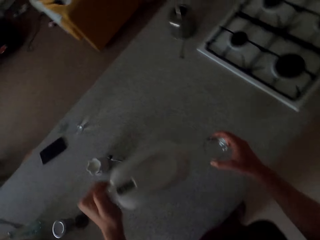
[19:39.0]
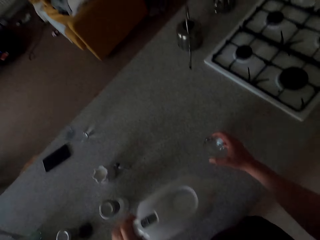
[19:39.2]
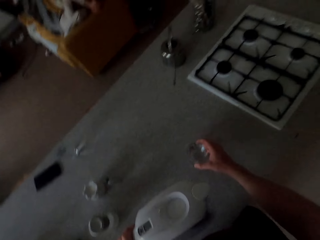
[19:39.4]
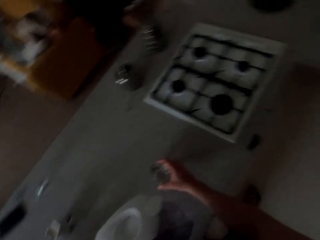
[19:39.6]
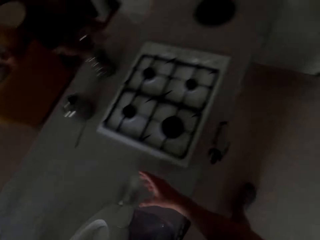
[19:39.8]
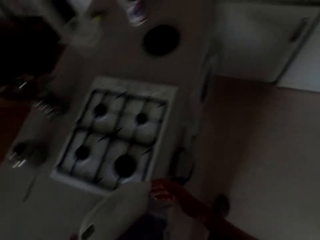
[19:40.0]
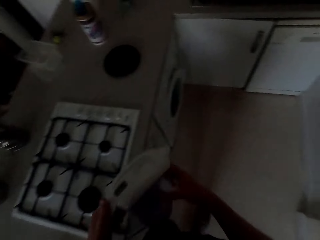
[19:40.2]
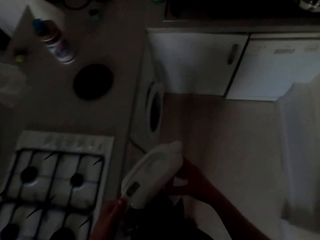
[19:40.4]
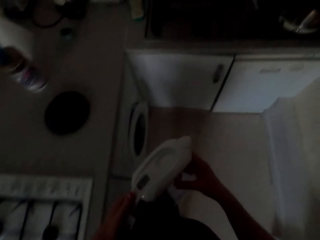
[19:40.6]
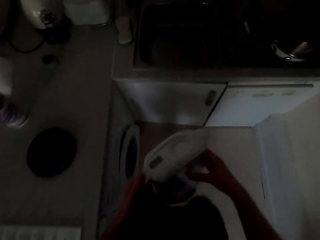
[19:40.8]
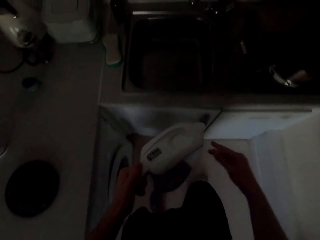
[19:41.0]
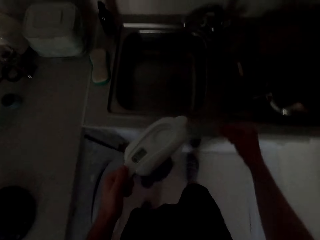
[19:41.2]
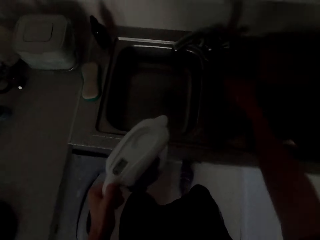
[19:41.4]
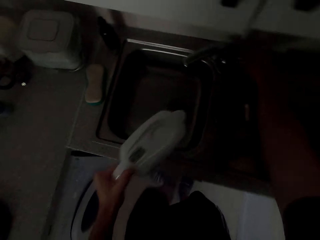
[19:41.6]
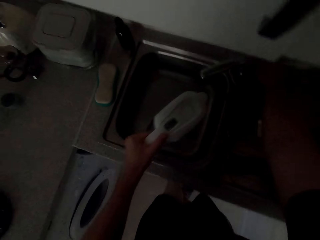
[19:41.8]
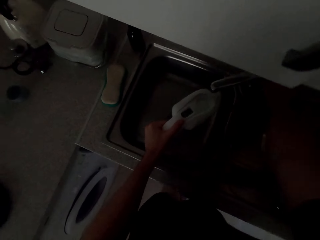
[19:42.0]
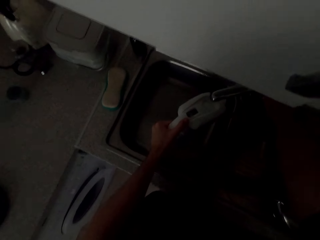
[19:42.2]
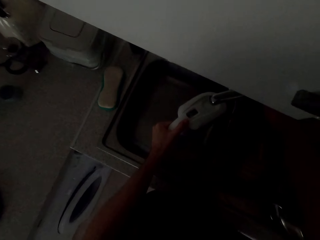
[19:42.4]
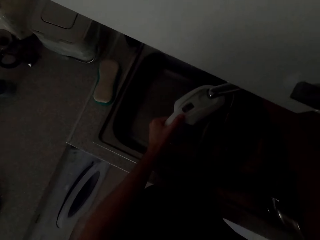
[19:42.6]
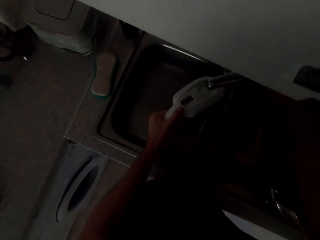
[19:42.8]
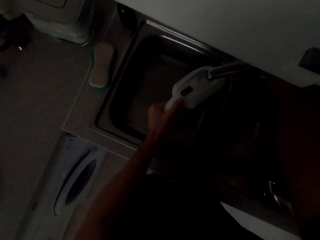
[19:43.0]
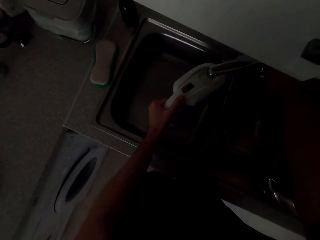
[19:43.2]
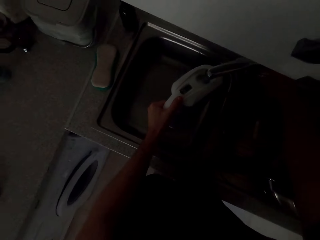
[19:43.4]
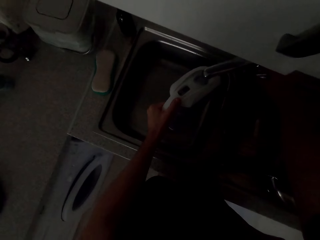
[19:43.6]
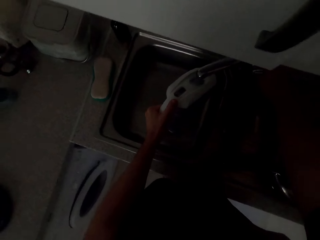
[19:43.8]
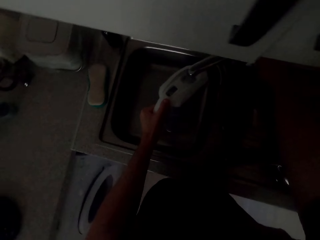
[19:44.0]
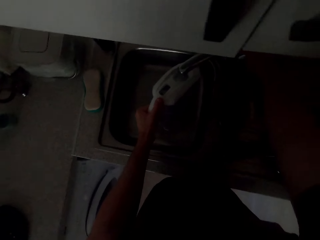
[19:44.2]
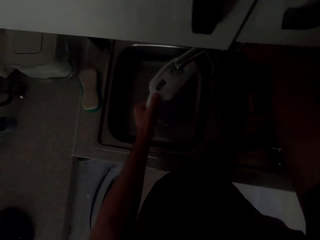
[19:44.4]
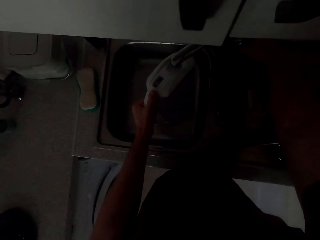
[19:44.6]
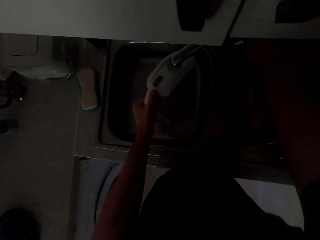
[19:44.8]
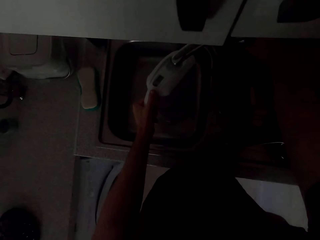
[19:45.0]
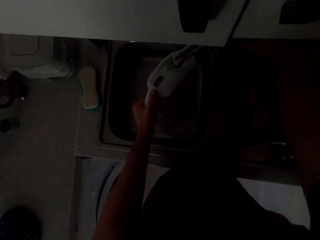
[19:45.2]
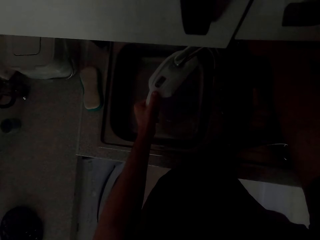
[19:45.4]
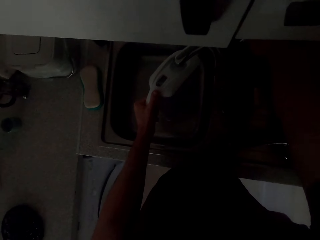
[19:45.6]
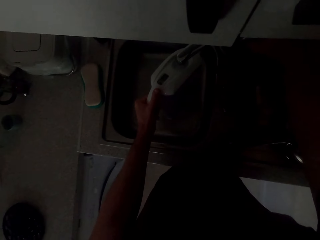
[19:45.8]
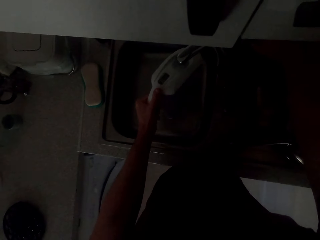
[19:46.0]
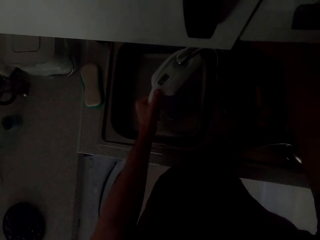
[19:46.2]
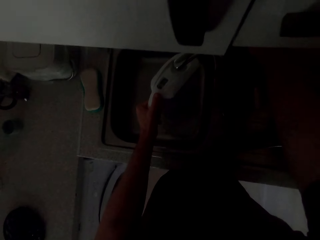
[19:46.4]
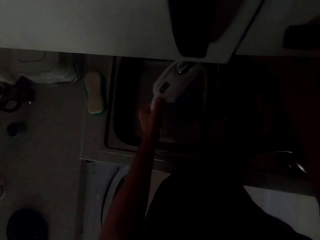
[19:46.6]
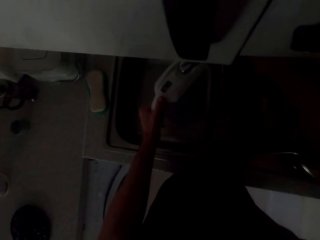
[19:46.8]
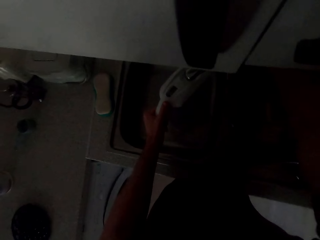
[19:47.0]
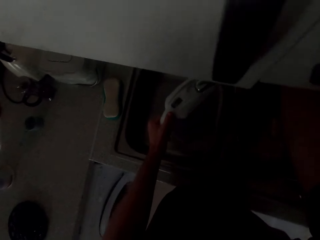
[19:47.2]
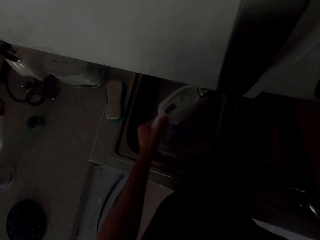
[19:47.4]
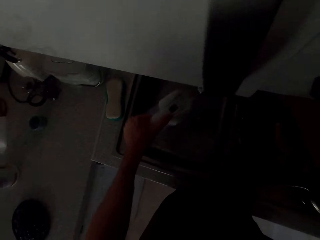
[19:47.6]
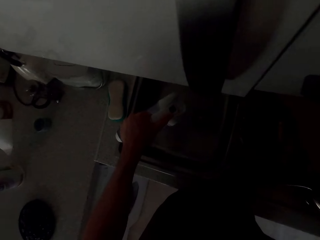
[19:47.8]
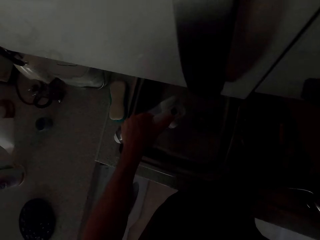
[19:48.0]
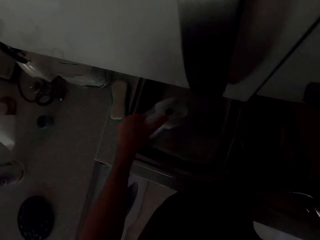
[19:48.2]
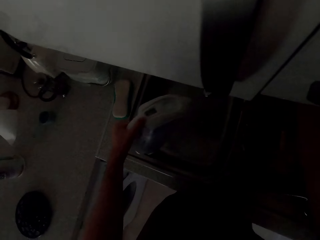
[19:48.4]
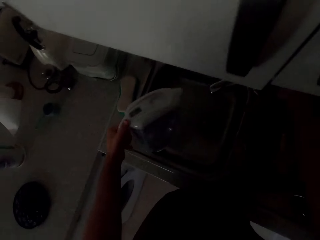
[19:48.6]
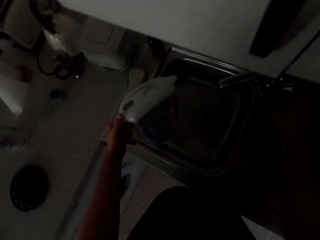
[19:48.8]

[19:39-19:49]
The camera wearer walks around. They pour water in the water heater jug from the tap. They open the tap.

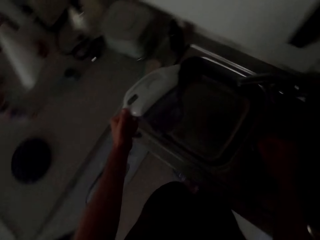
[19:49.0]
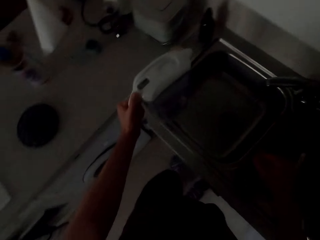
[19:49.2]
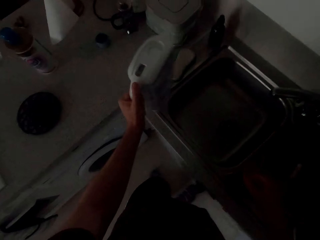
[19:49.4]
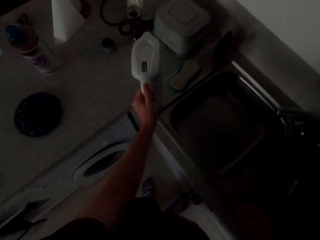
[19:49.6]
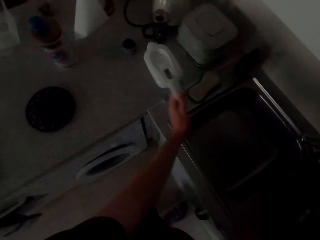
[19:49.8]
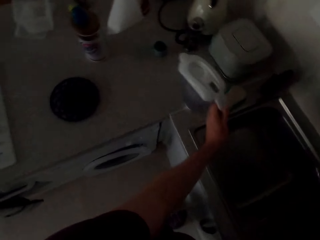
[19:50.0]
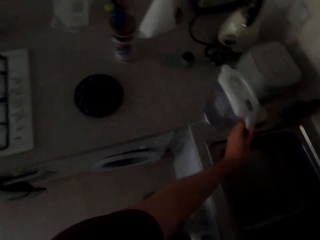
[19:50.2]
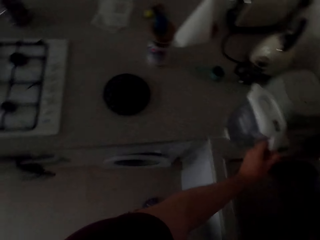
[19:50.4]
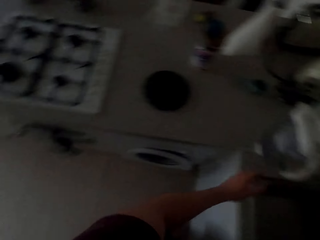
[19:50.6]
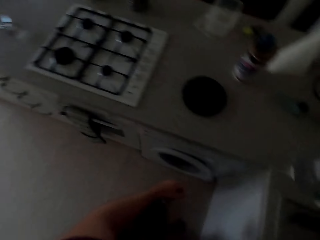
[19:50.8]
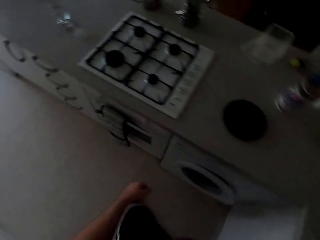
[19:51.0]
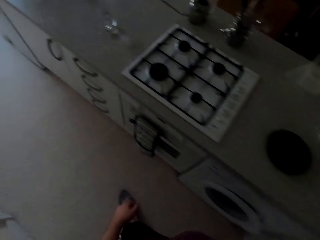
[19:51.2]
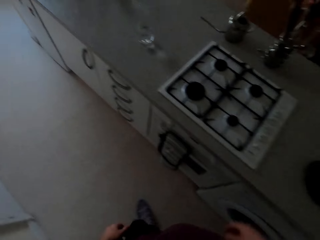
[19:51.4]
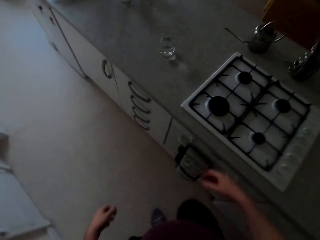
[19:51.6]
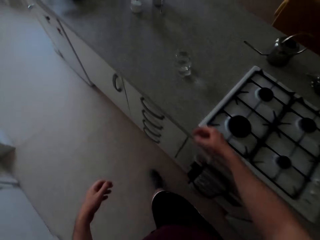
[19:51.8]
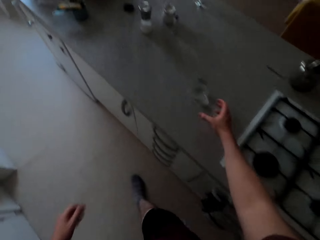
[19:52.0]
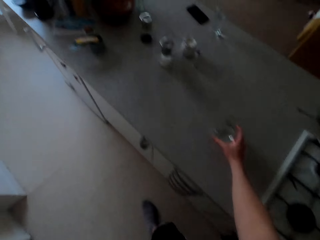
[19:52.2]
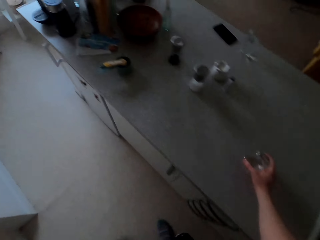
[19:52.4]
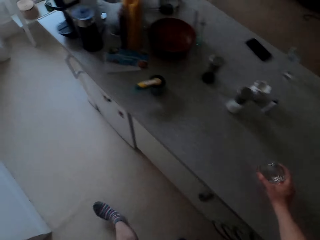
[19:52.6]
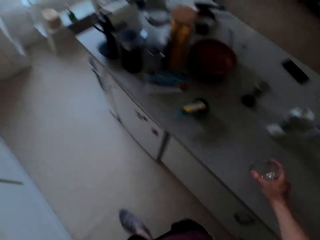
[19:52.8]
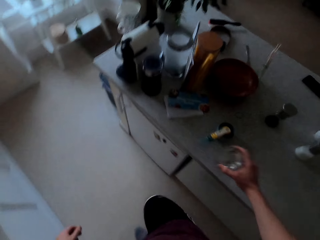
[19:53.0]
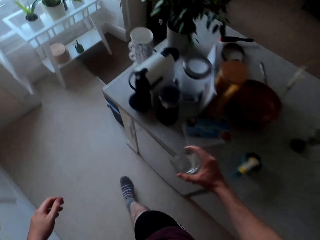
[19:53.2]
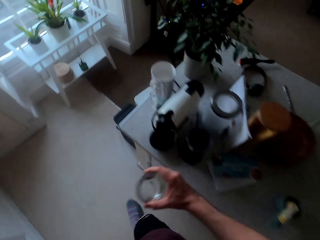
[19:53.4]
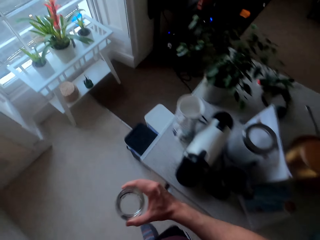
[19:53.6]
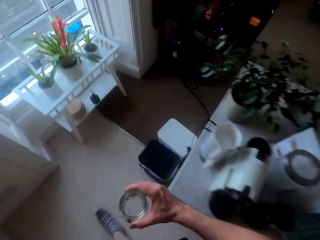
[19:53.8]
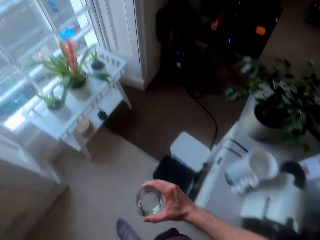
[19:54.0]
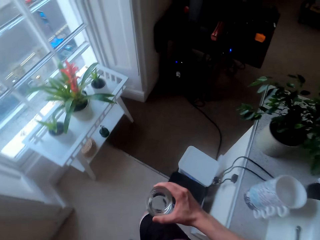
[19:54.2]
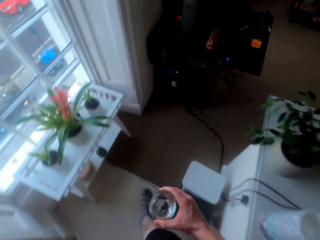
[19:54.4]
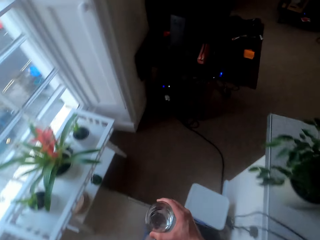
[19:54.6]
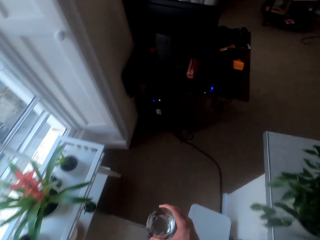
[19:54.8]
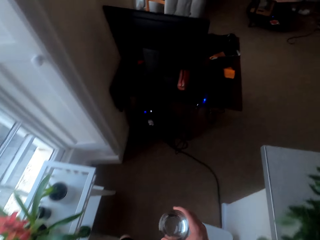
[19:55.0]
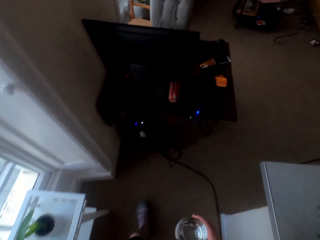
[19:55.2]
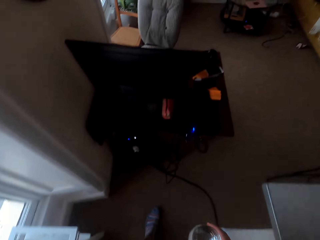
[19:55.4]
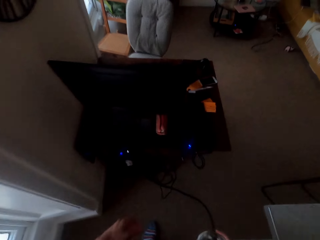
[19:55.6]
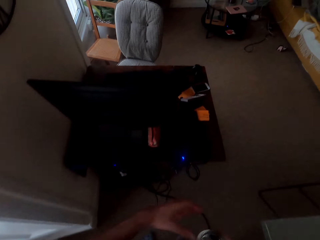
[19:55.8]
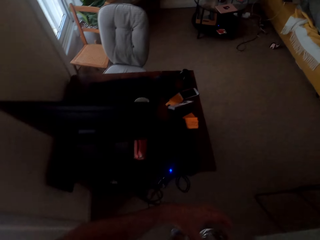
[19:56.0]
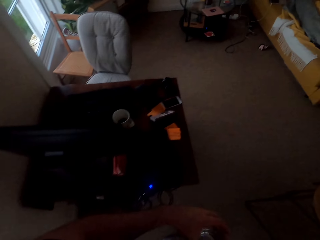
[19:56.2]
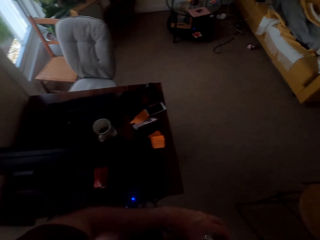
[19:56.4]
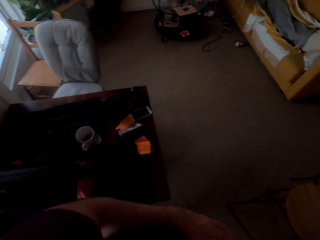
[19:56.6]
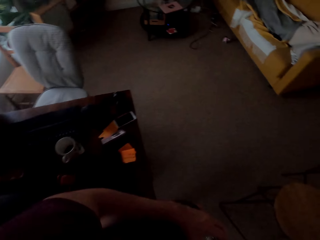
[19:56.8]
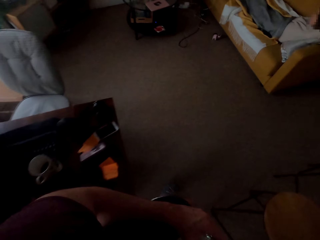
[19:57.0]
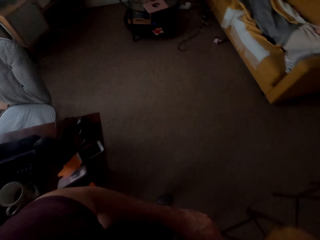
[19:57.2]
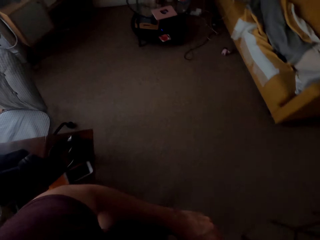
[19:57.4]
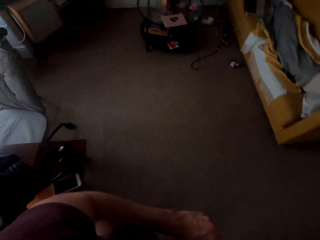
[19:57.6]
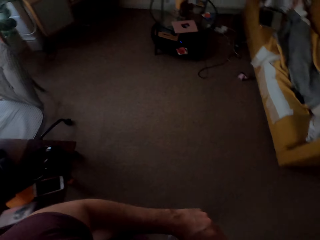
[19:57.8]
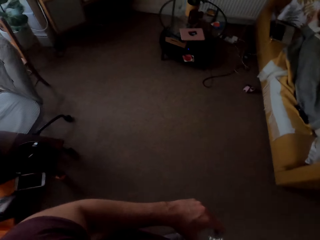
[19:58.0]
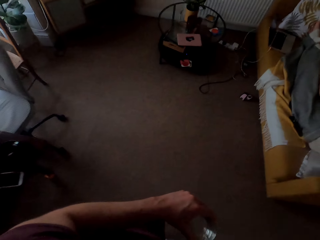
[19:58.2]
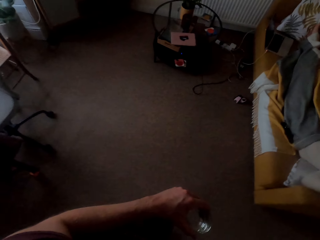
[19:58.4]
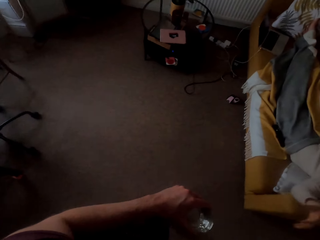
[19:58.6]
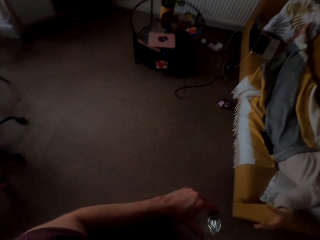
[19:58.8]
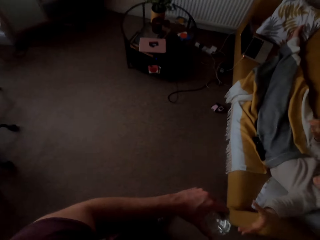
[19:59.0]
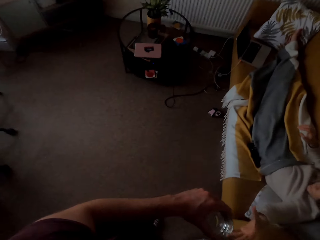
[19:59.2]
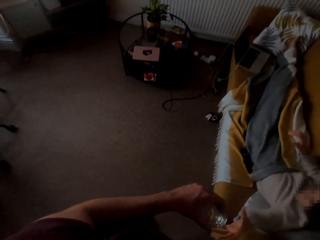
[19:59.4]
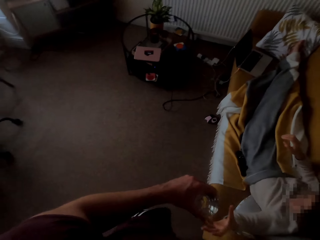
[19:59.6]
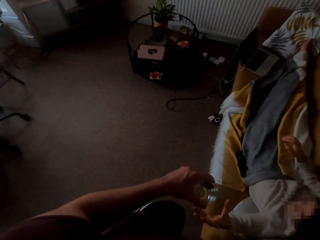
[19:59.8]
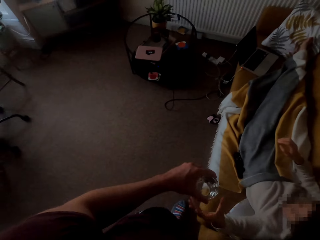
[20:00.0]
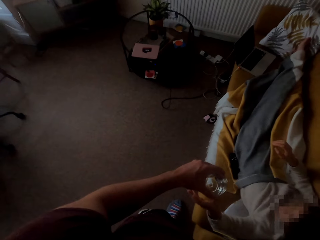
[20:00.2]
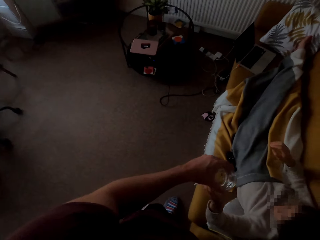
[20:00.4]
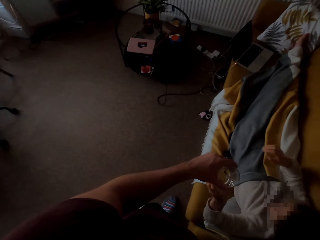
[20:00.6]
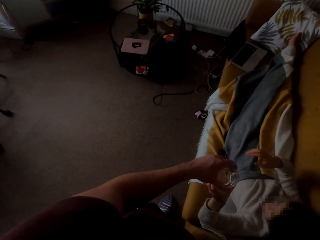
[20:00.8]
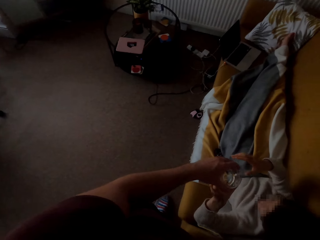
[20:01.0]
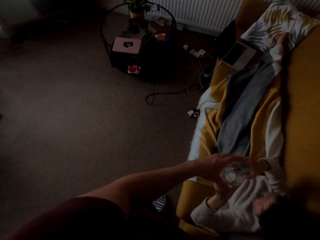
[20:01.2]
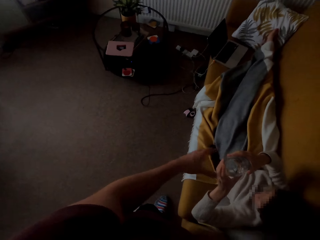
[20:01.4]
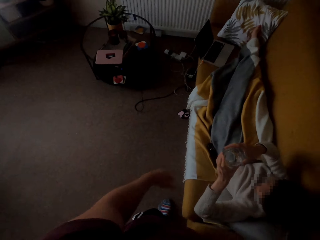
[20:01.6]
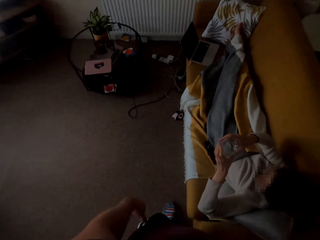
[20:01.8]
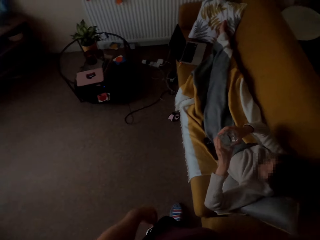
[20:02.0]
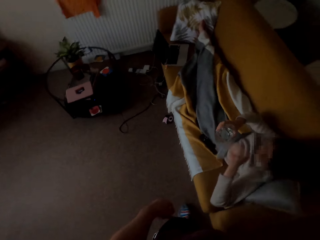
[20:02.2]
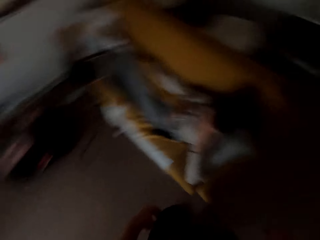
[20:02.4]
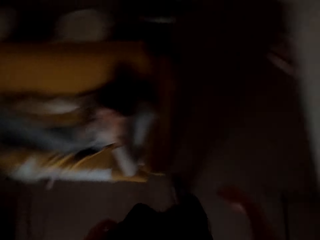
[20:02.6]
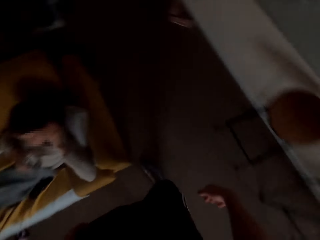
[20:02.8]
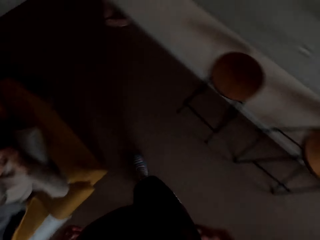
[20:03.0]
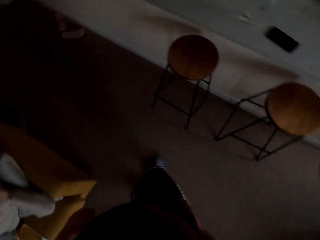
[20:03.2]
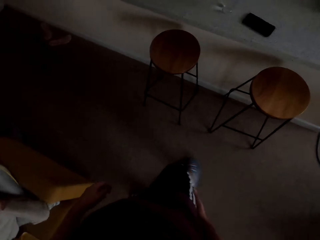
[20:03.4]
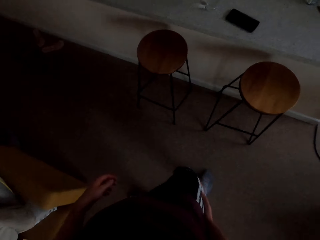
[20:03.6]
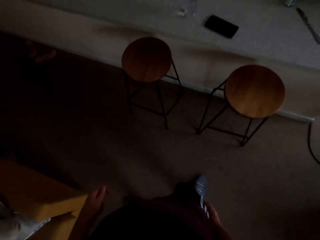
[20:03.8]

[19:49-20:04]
The camera wearer puts the water jug on the kitchen counter. They pick up a glass of water. They walk around. They give a person the glass of water.
